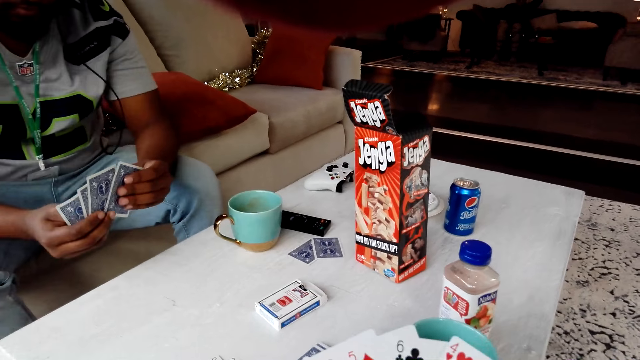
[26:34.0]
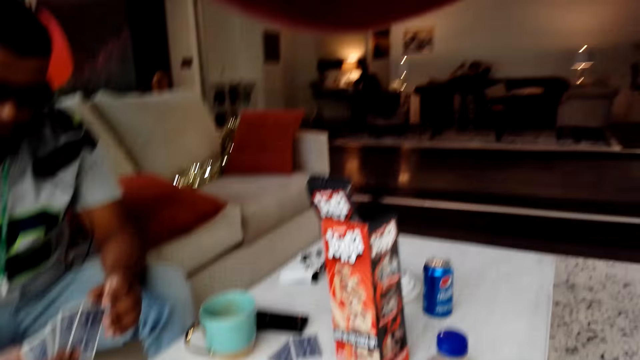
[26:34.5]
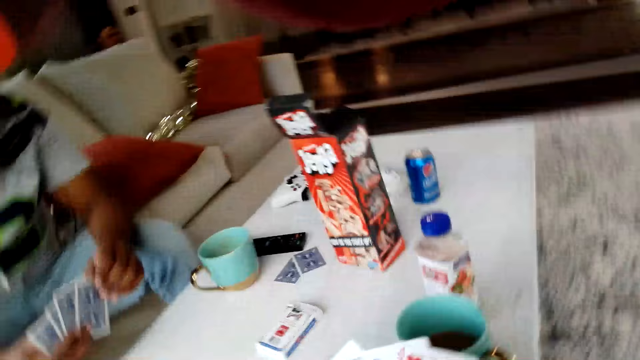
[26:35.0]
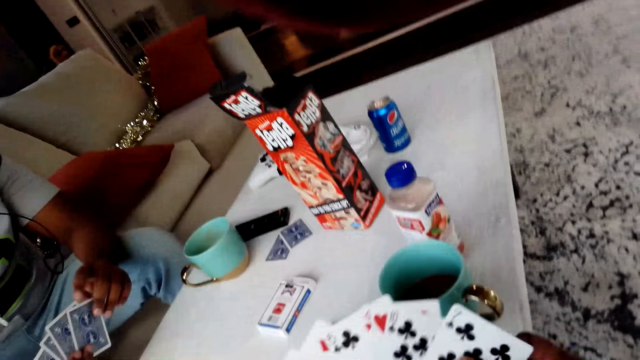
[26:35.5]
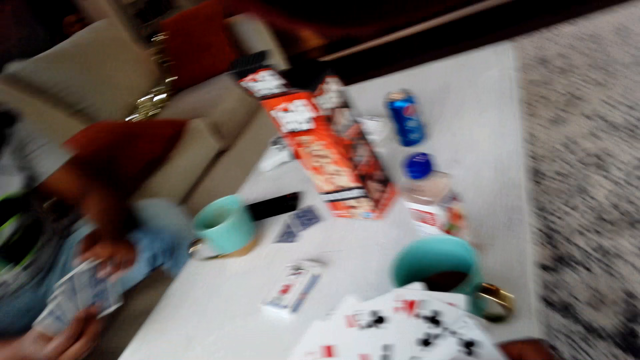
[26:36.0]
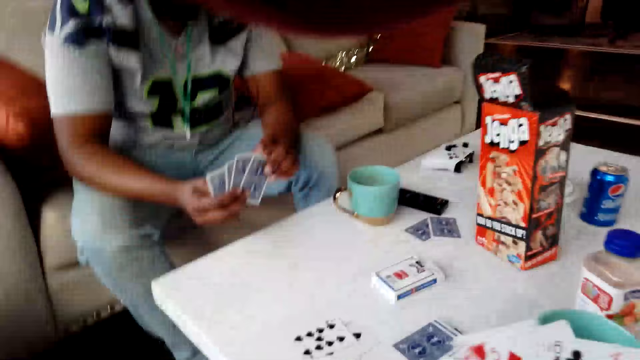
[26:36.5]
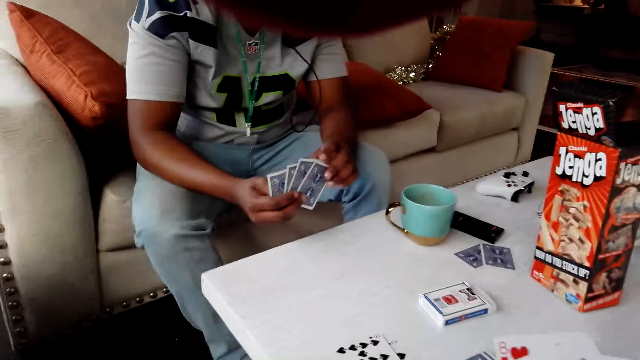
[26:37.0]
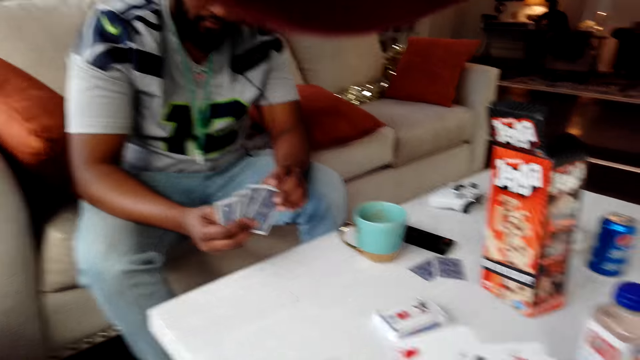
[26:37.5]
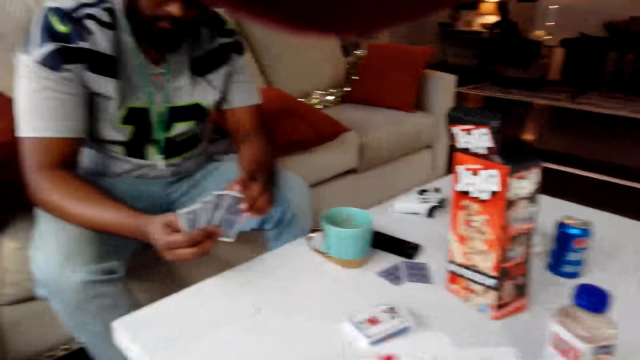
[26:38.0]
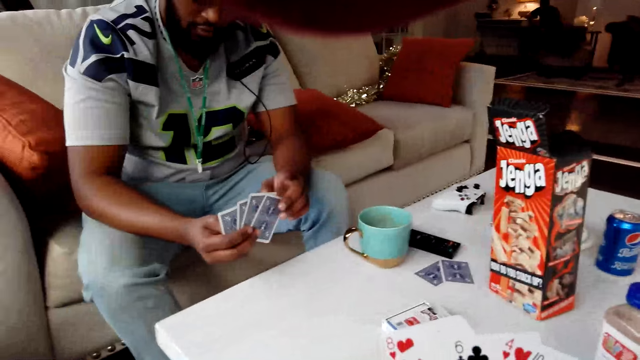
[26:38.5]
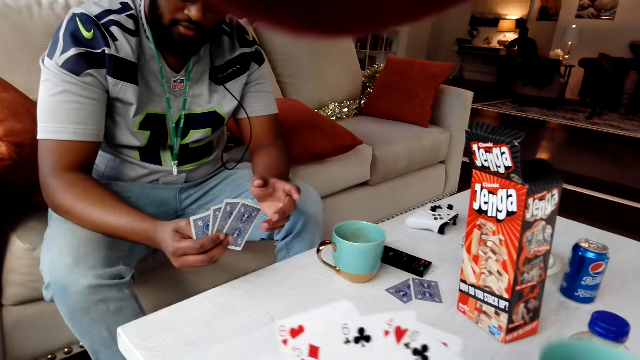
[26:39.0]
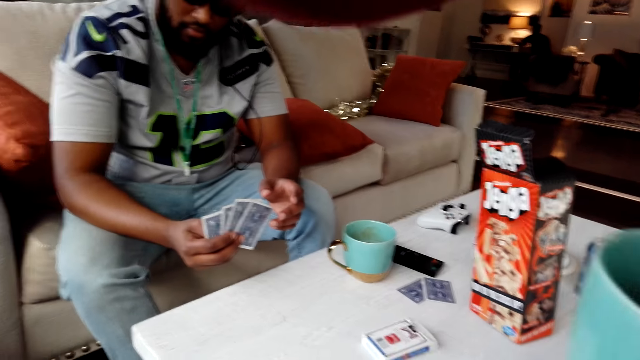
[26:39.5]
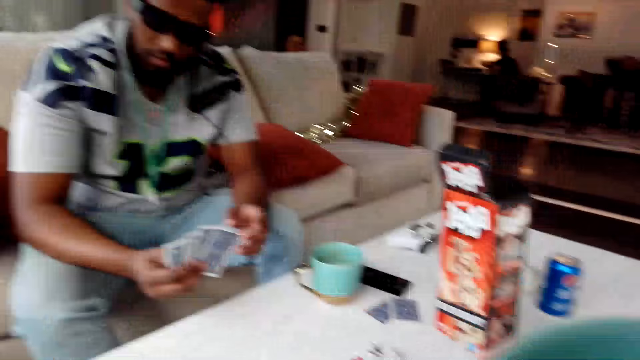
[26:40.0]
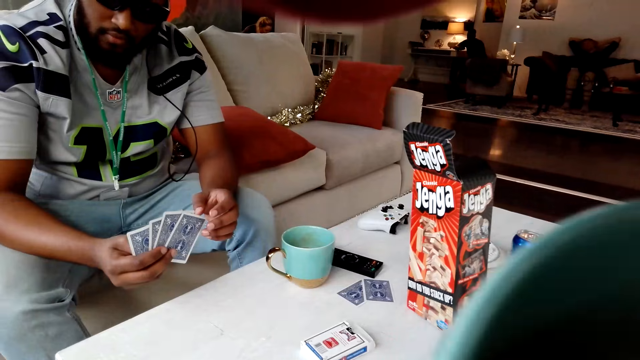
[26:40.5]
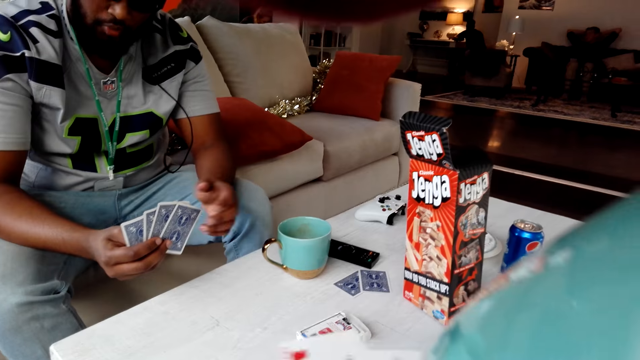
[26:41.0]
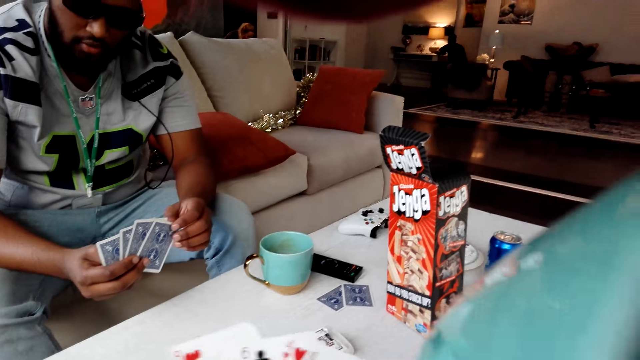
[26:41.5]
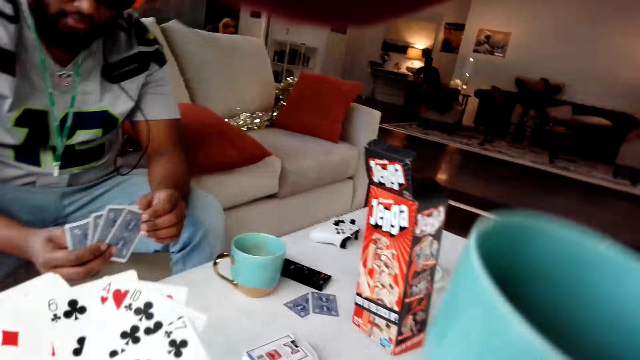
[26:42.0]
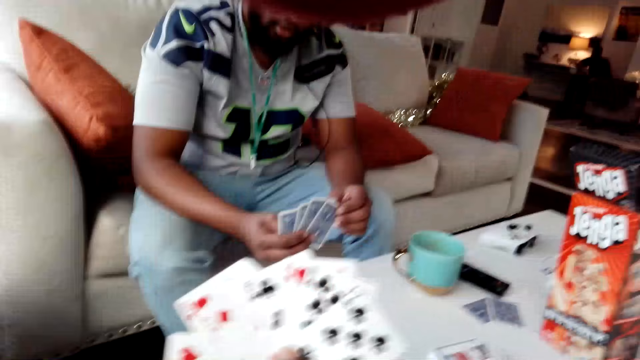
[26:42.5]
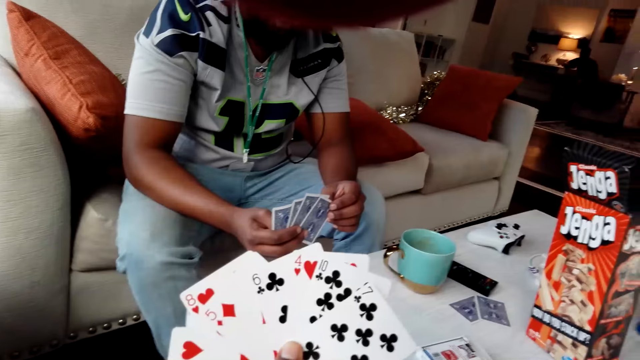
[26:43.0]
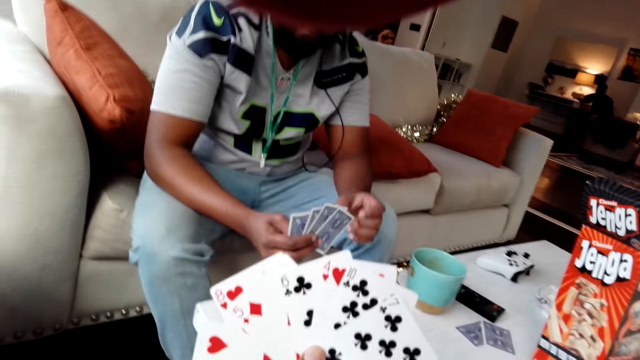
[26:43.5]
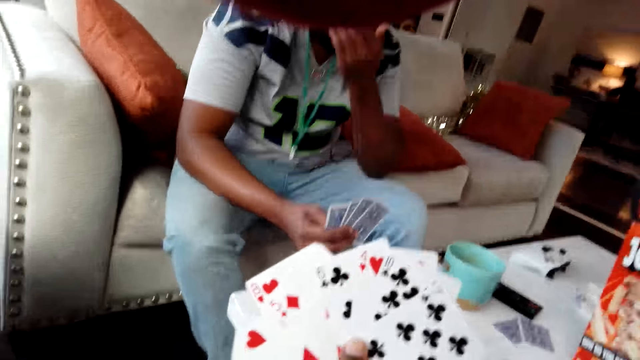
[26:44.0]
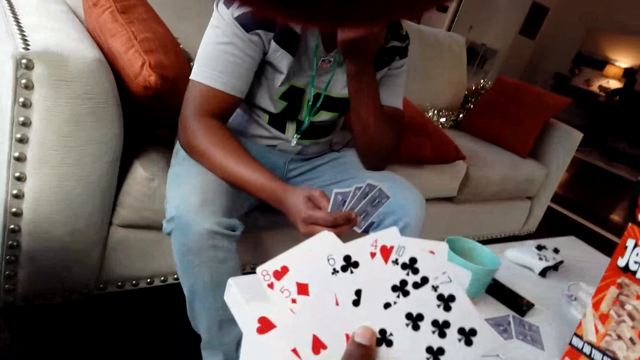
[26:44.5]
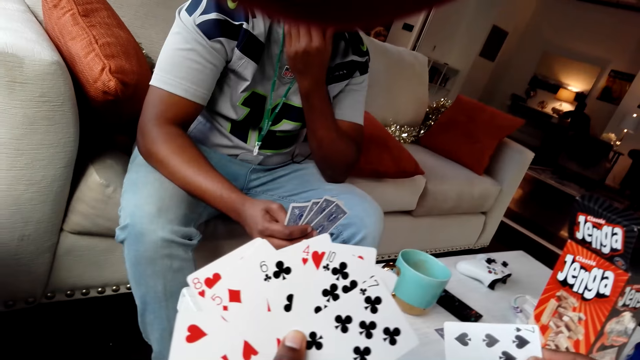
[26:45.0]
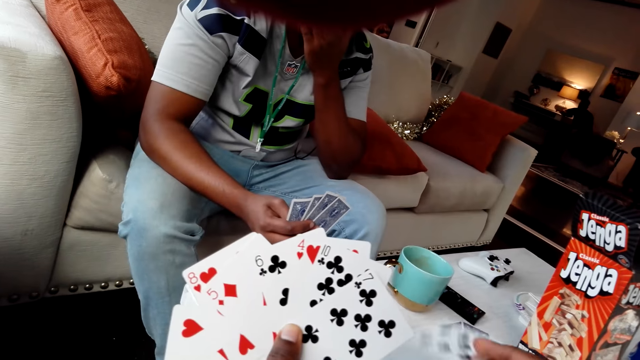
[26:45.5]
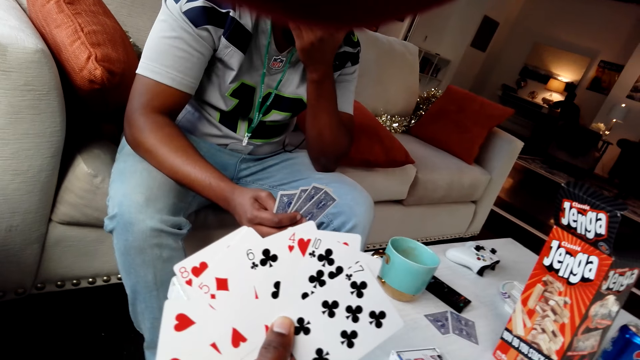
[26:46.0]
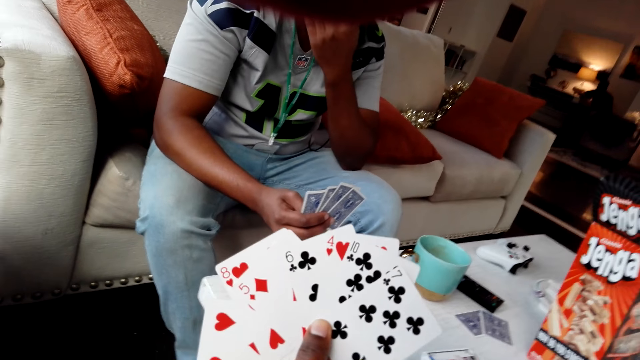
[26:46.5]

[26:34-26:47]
The camera wearer drinks tea from the cup. They drop the cup.

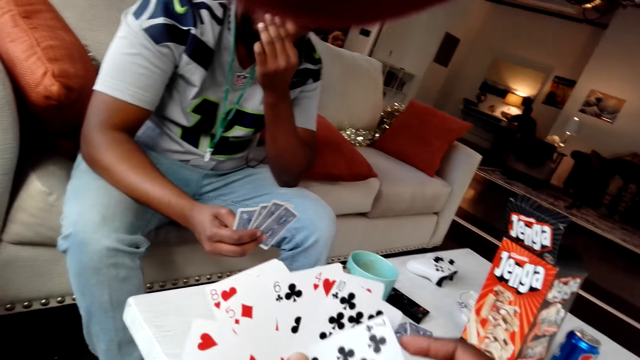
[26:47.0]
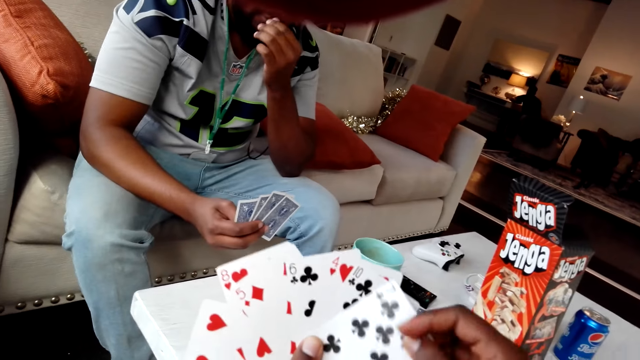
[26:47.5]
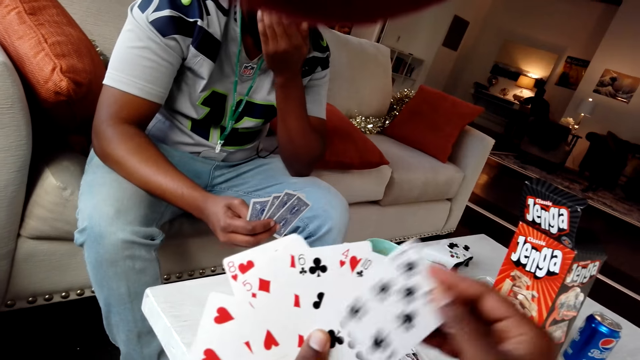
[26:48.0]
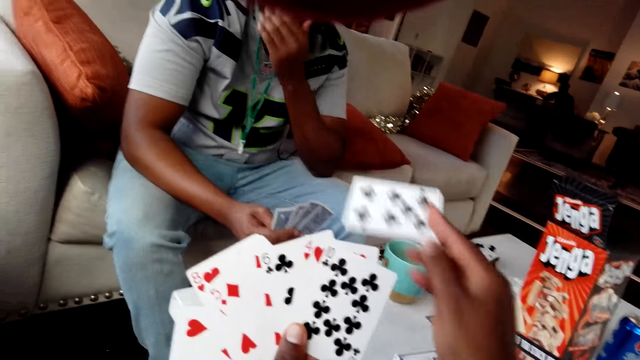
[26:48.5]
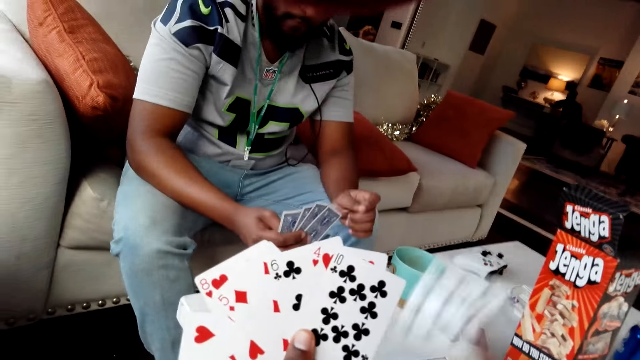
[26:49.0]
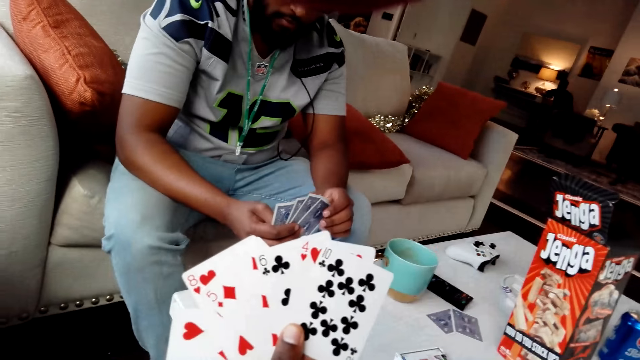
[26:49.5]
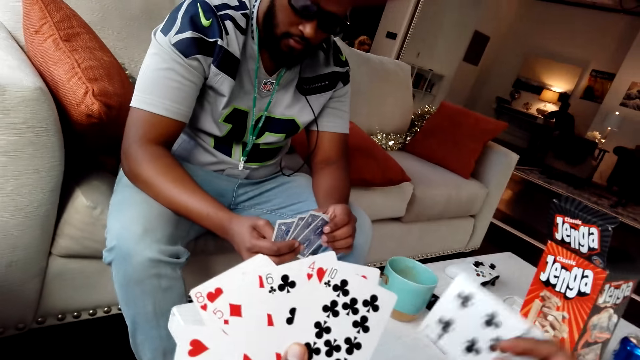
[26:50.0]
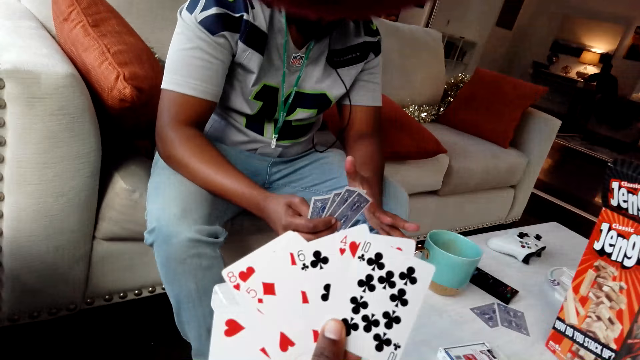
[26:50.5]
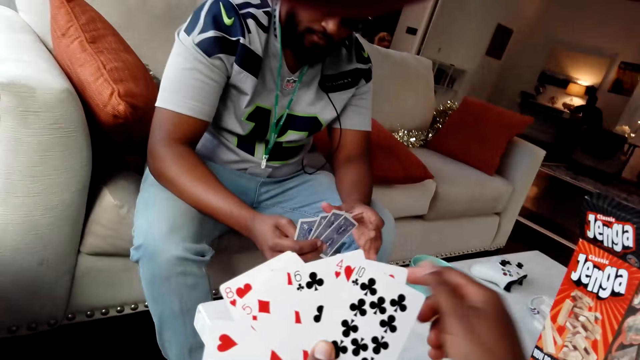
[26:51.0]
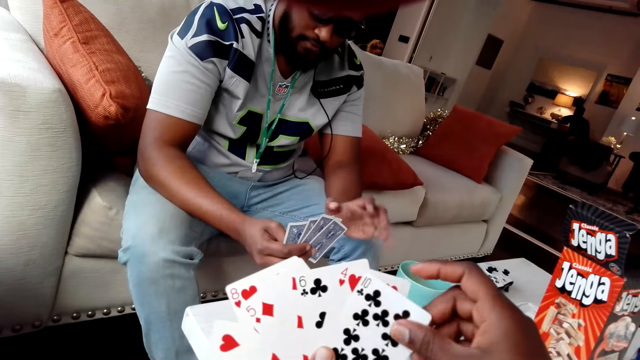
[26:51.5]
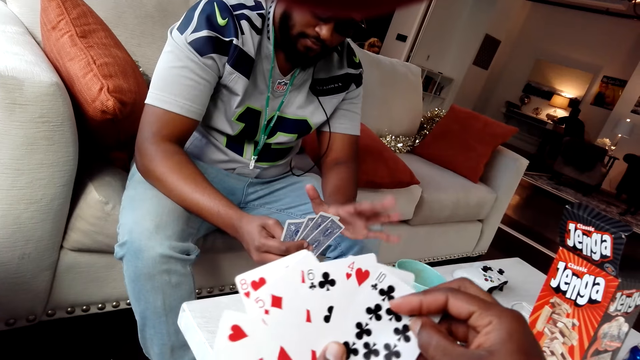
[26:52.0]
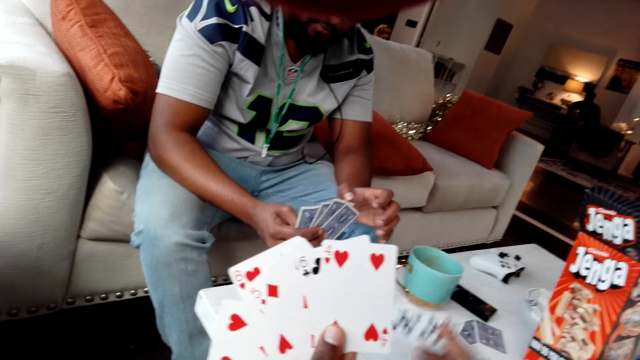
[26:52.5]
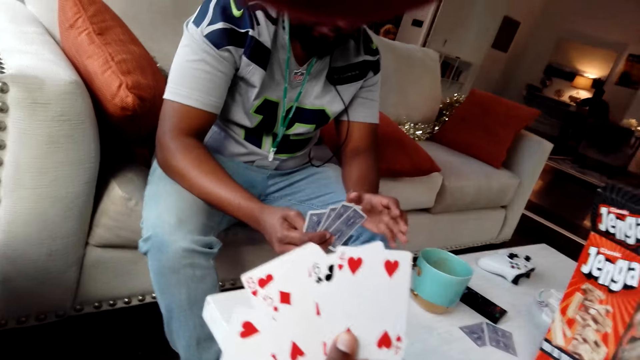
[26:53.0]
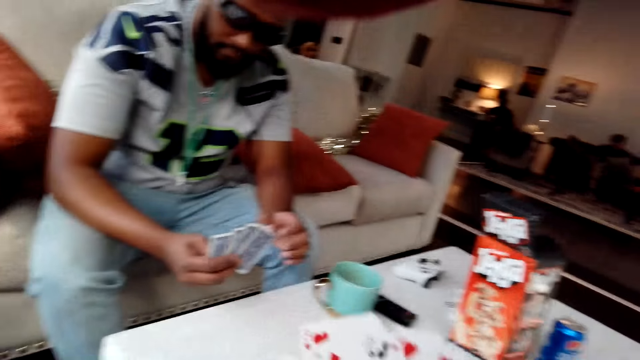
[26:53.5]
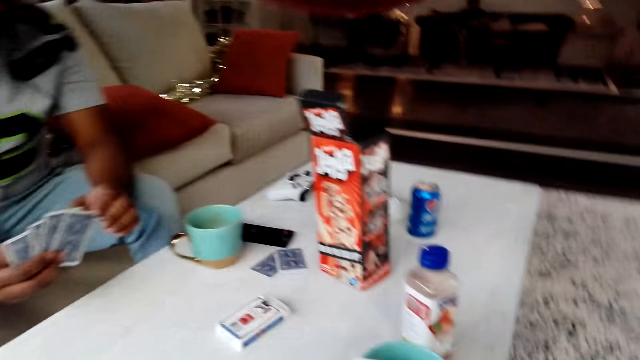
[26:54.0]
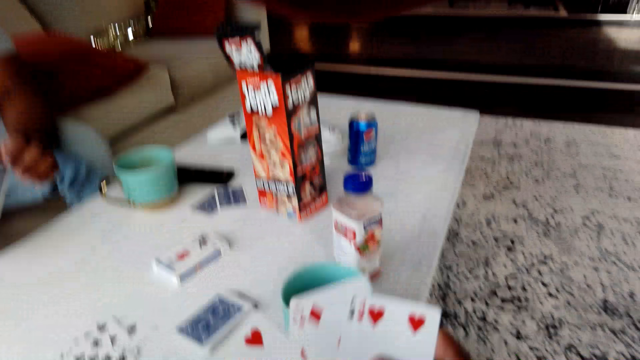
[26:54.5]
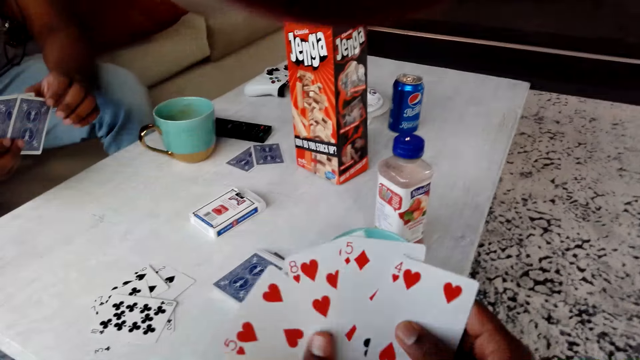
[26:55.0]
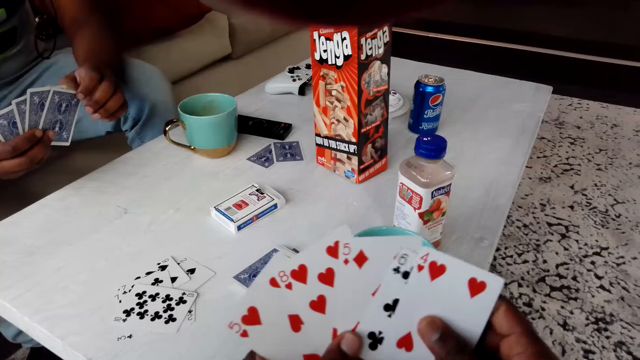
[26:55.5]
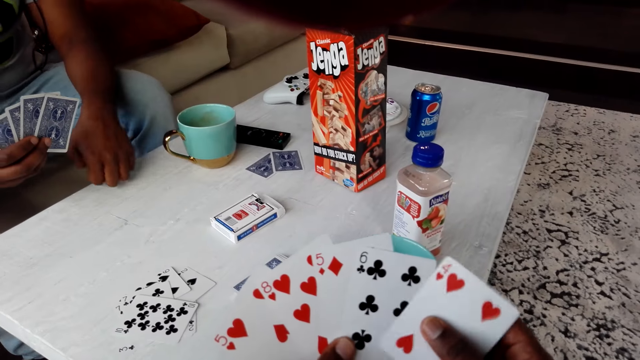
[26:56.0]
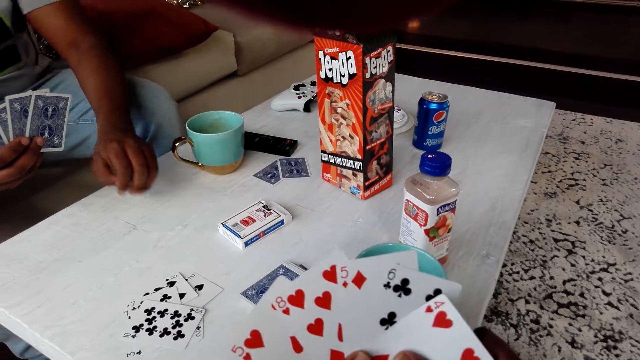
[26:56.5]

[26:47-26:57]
The camera wearer drops the cards. They place the playing cards on the table.
